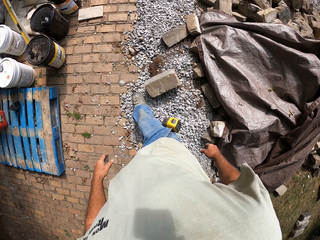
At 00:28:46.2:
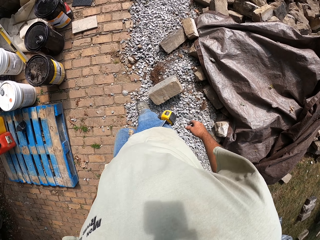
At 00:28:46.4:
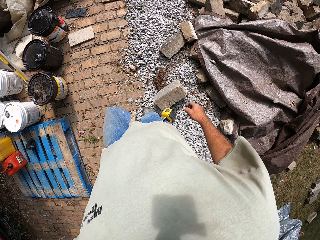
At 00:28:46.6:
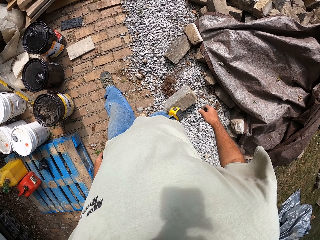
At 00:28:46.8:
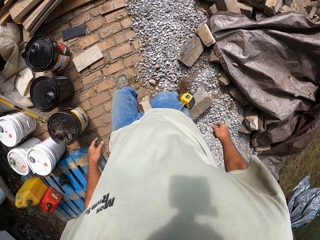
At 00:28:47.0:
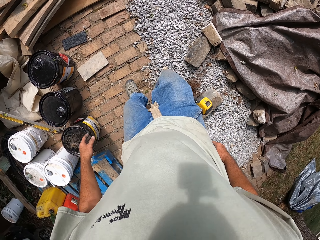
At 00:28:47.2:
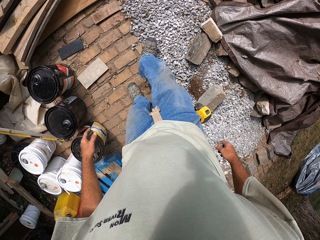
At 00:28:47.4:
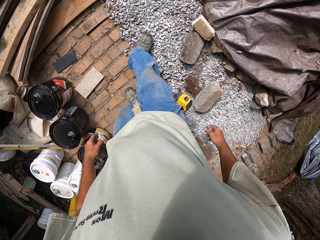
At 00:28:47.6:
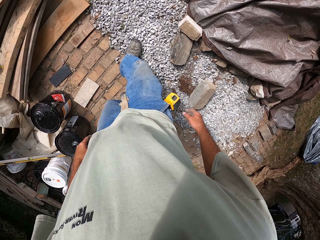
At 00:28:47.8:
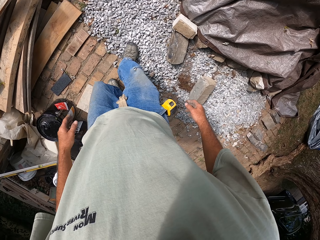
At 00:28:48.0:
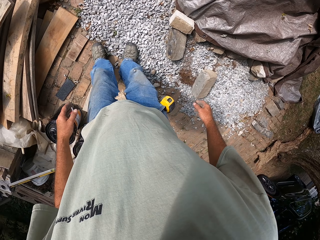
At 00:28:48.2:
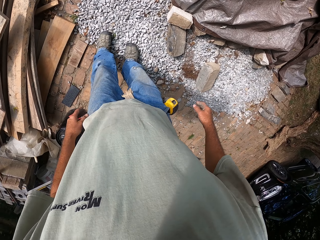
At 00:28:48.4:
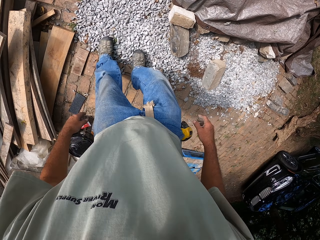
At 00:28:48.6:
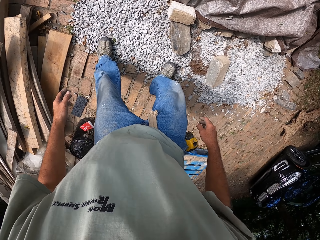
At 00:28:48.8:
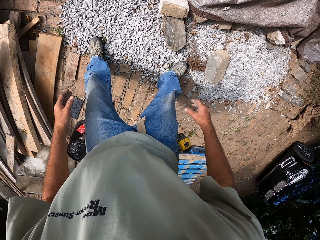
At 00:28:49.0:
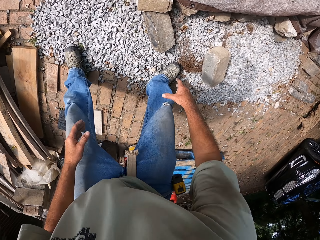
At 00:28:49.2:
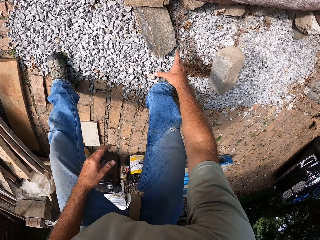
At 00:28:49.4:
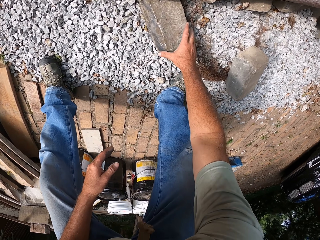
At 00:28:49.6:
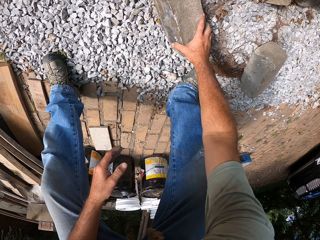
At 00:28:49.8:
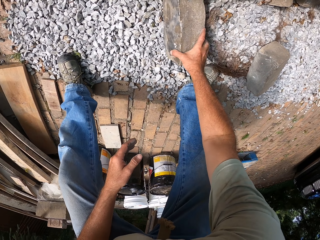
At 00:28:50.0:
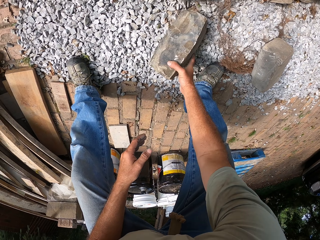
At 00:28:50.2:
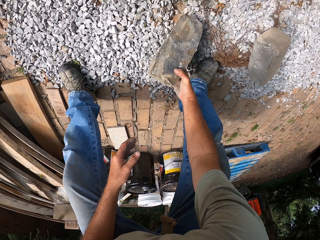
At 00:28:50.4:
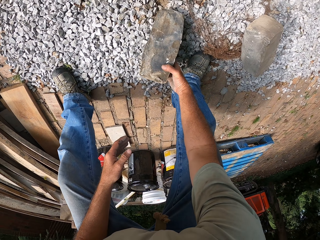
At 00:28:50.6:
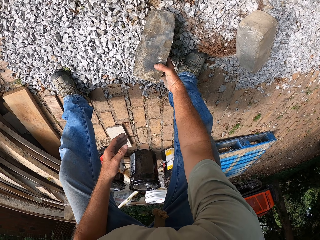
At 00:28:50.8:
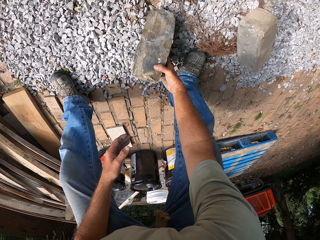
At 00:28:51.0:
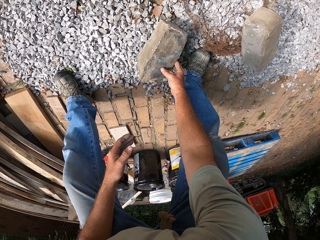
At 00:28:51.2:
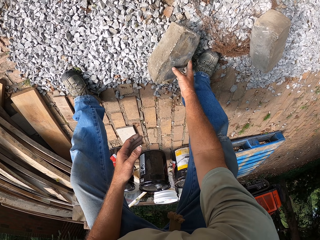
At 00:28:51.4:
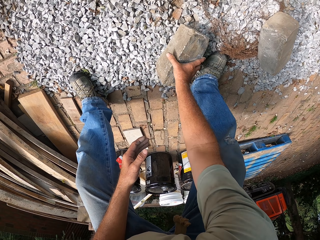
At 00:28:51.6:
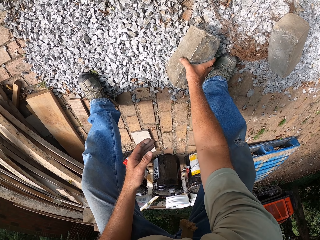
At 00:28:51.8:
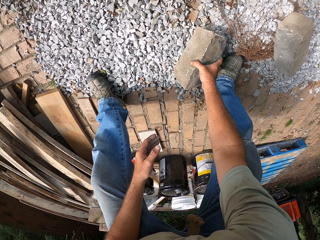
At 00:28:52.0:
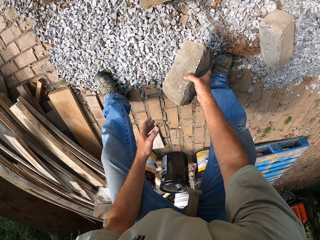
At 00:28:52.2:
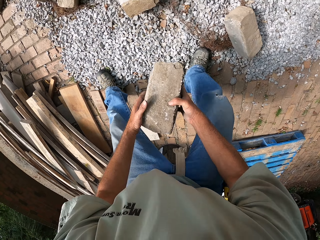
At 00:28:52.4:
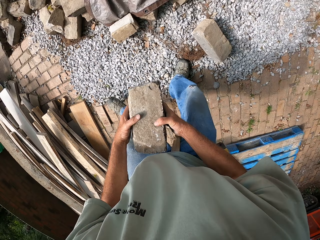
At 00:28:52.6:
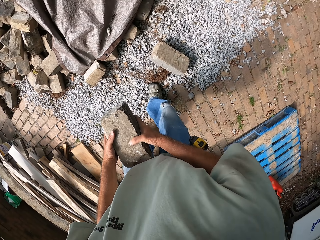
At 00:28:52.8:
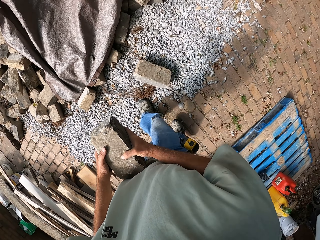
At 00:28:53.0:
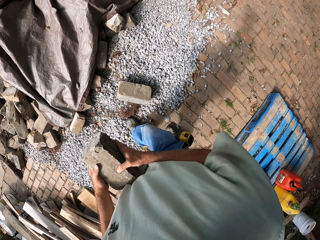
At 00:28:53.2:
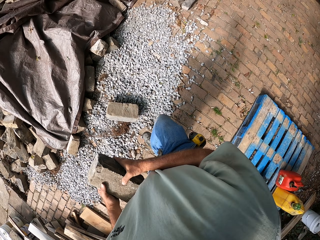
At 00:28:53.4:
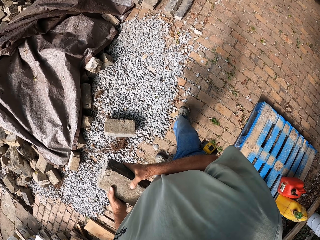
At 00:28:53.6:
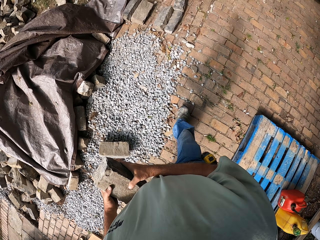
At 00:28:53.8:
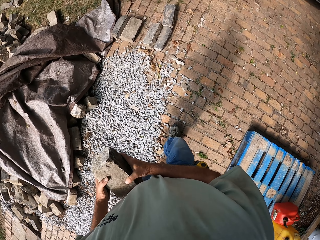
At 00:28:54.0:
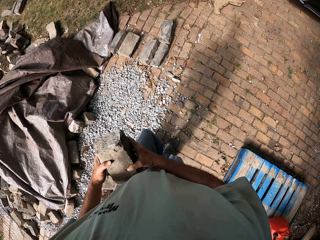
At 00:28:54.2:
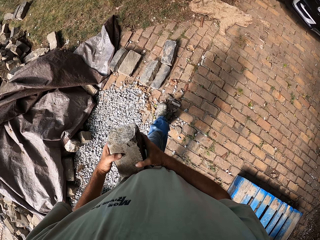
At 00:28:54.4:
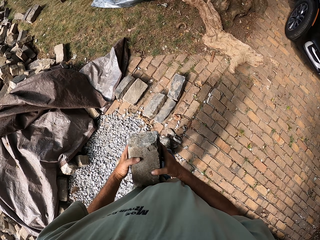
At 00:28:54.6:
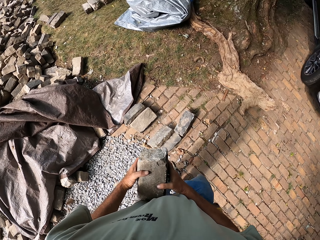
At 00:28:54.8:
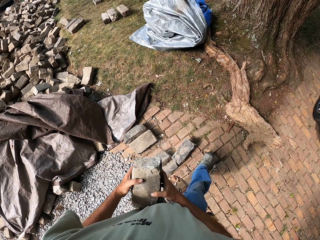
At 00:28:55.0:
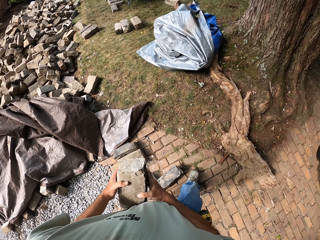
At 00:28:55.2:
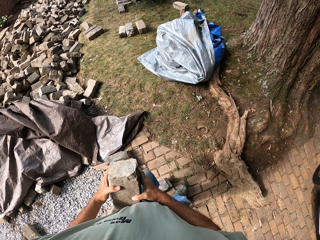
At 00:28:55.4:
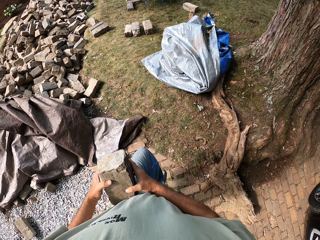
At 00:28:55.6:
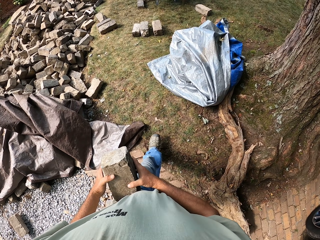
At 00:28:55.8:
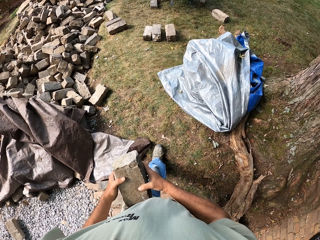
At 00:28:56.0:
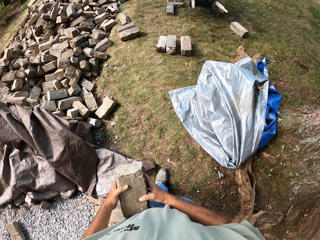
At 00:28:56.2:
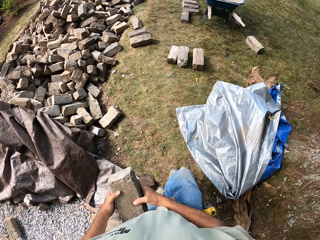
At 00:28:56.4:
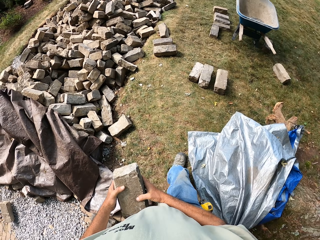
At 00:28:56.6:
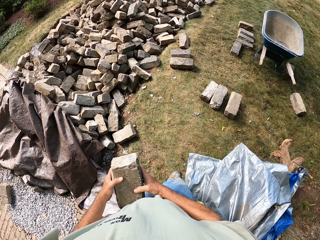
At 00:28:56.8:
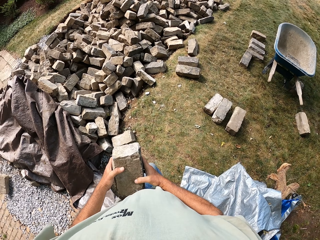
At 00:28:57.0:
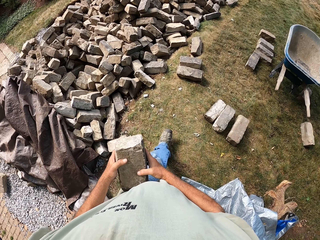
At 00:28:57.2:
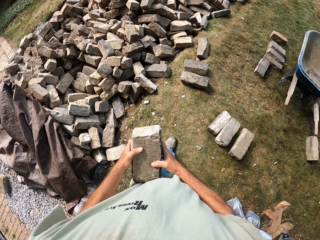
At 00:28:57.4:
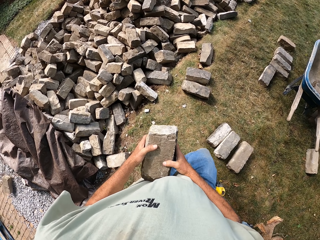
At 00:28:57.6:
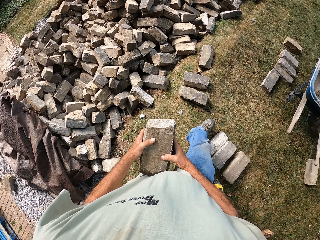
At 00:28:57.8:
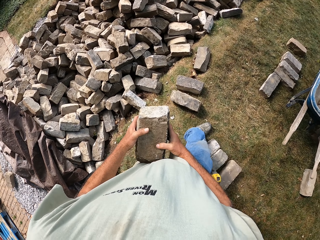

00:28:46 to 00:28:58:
The camera wearer moves a stone and picks the stone. They walk around the field.

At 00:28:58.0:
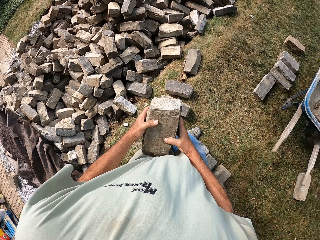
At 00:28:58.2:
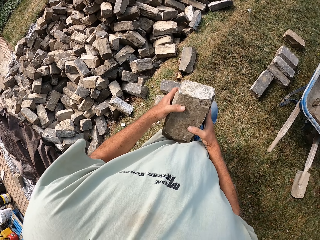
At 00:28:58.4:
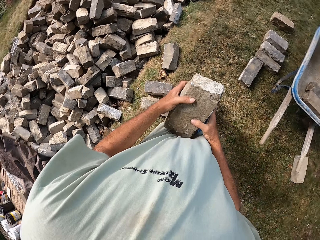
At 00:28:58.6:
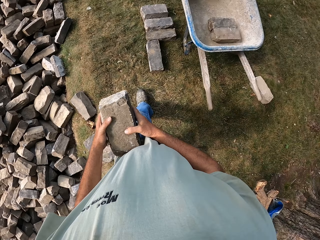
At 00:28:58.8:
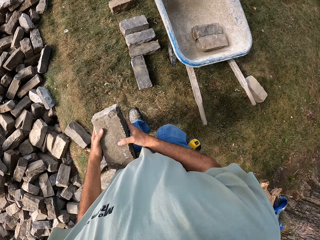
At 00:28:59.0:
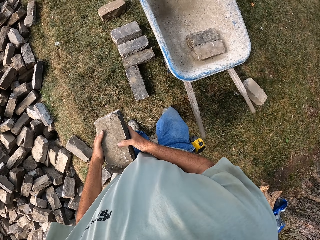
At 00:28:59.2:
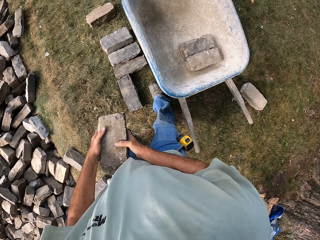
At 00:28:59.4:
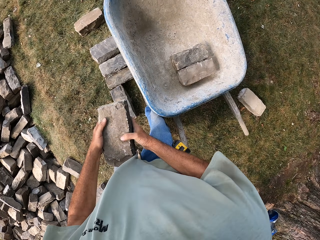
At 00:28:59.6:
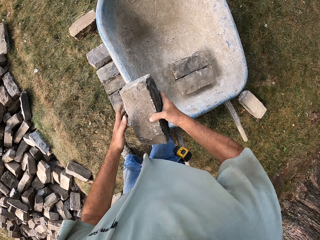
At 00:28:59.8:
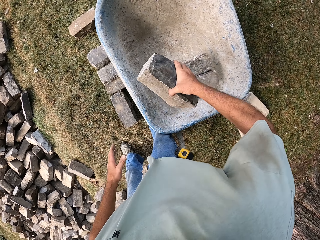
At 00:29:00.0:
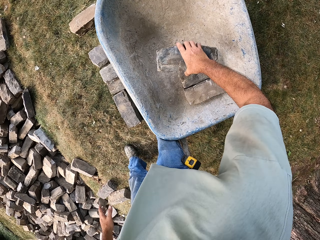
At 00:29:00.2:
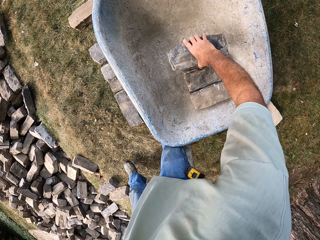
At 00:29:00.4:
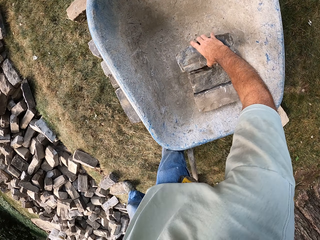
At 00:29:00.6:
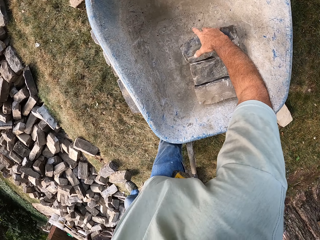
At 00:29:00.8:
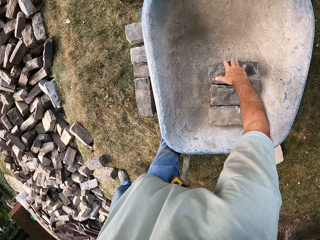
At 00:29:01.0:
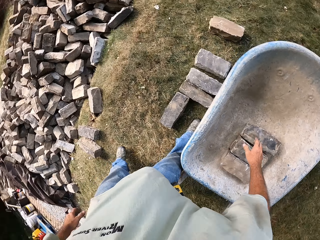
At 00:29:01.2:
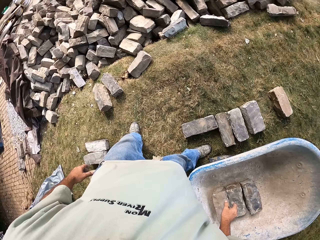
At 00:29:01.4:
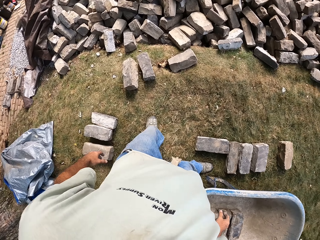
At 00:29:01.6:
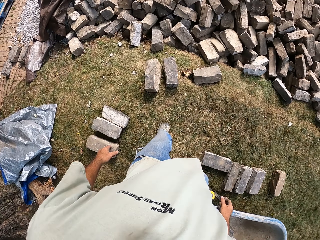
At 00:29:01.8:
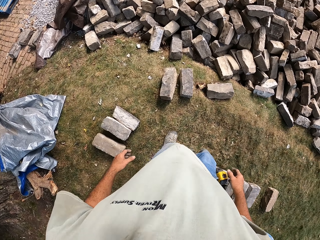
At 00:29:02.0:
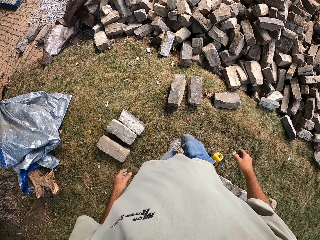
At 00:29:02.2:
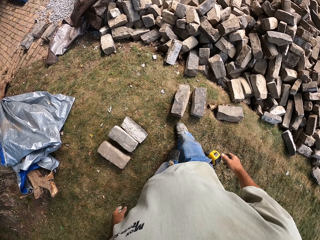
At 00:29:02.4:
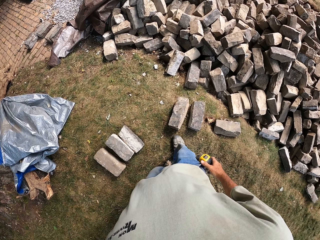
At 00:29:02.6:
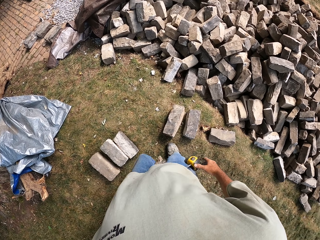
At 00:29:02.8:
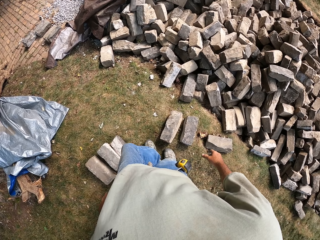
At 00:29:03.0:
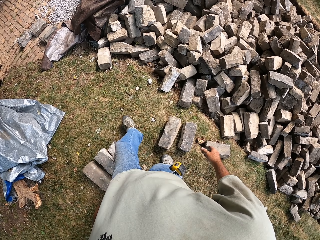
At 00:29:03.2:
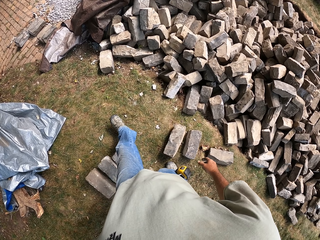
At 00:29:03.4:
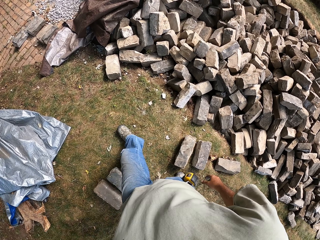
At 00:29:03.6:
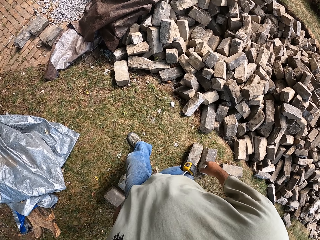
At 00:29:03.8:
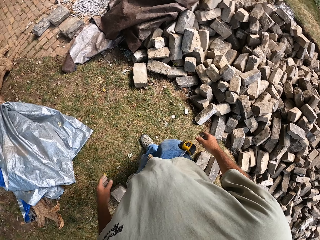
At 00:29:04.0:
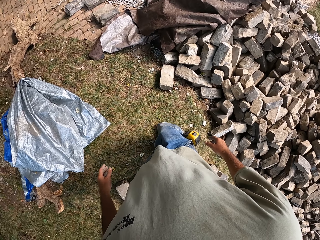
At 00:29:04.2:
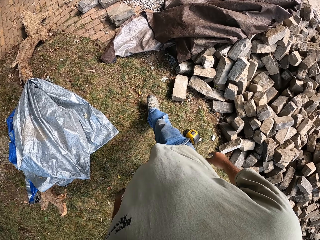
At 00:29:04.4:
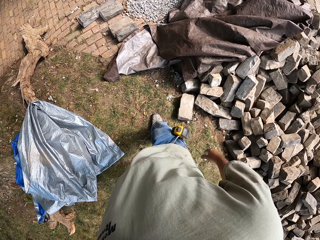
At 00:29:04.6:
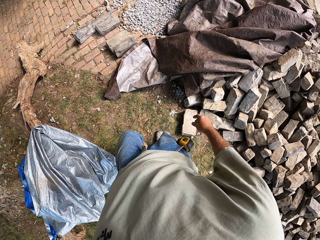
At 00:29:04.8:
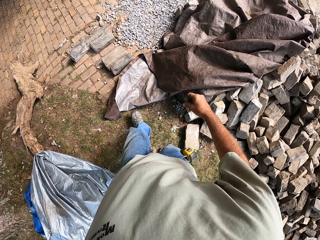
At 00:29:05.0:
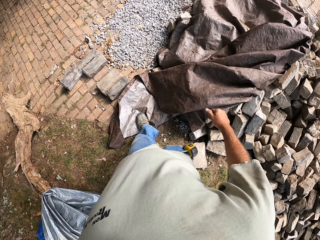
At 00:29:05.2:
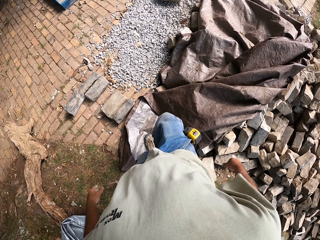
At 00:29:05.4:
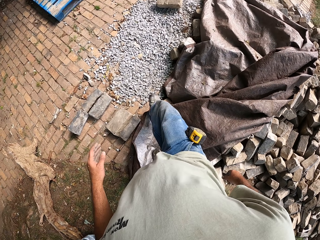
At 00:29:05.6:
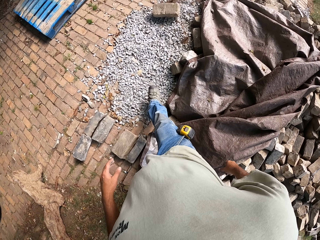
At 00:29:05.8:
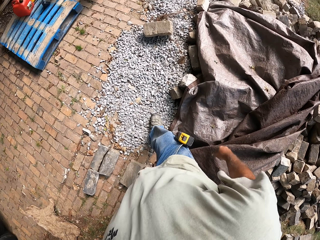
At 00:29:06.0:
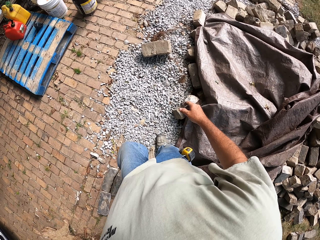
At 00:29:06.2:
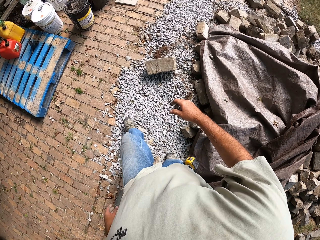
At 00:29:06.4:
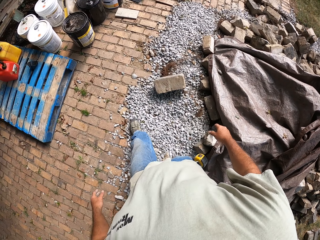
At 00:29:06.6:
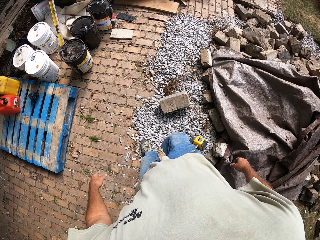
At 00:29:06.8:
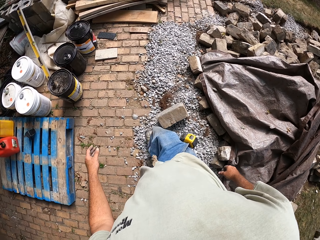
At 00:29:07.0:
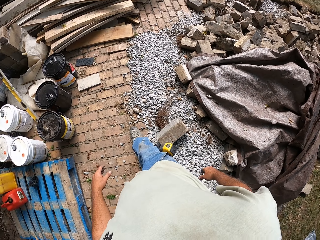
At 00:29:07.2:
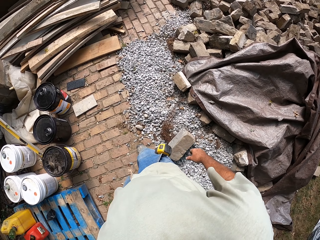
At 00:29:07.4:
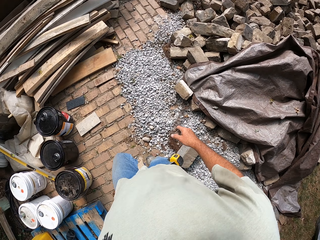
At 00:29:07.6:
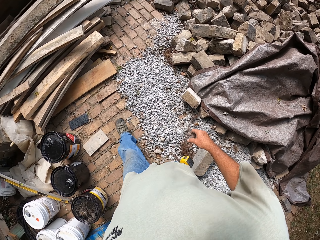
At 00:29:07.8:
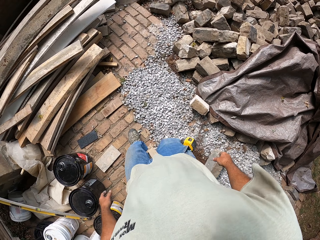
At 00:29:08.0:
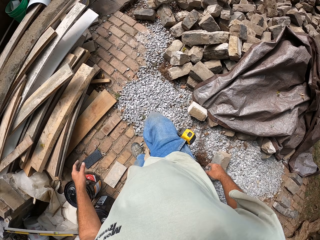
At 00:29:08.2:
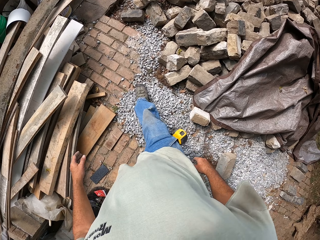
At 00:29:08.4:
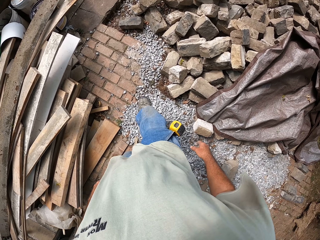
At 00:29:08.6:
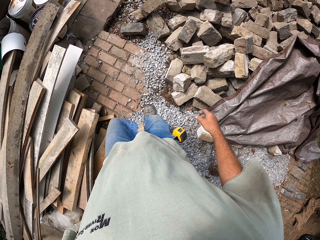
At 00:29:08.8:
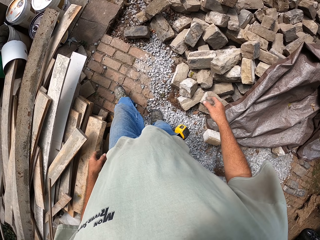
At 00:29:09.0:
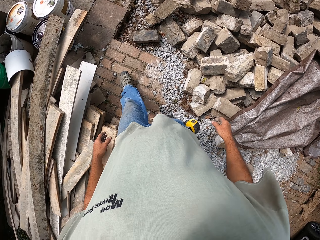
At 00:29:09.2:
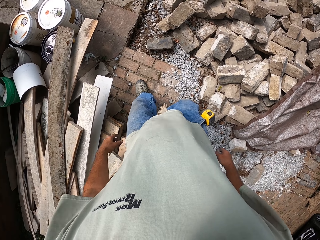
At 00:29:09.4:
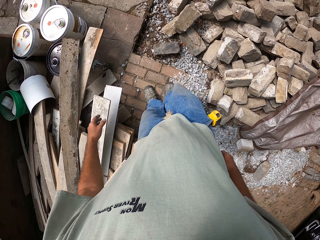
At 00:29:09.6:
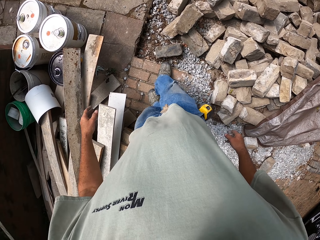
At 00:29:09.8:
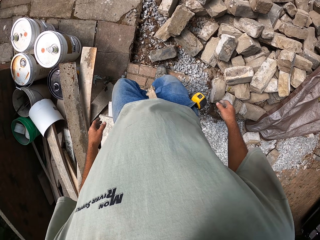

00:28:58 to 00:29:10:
The camera wearer puts the stone on a wheelbarrow. They walk around the field.
